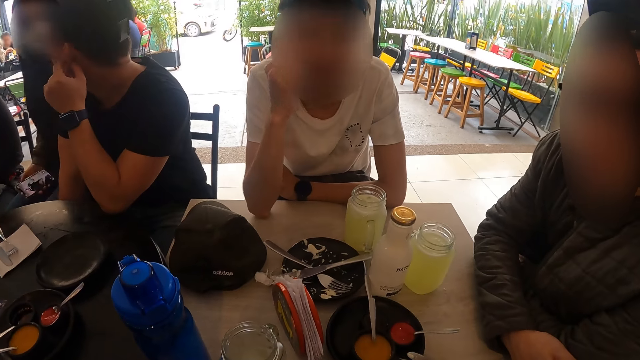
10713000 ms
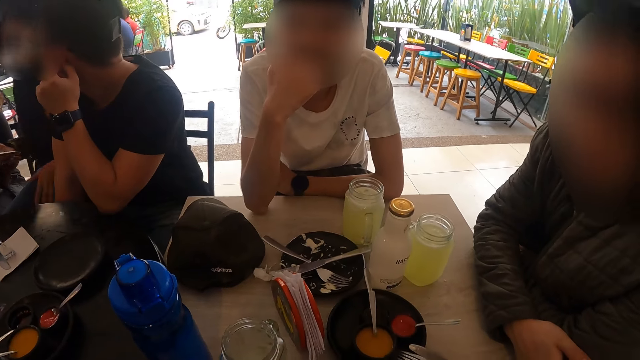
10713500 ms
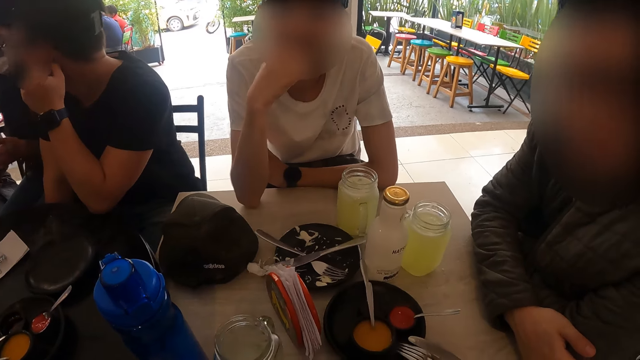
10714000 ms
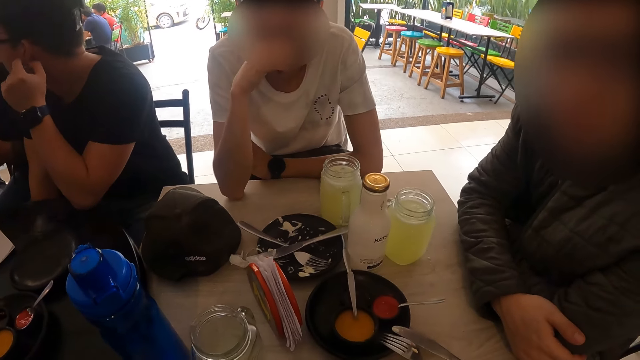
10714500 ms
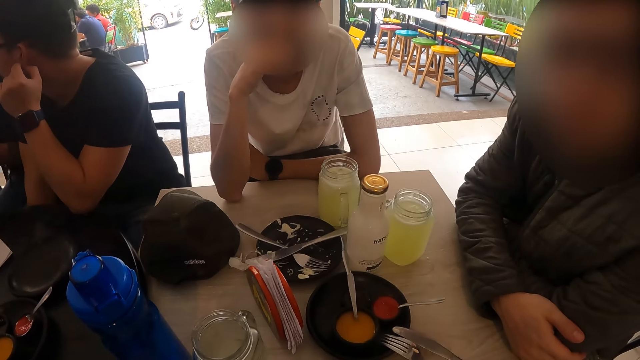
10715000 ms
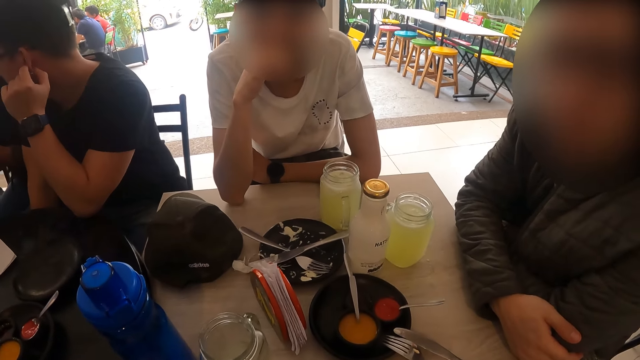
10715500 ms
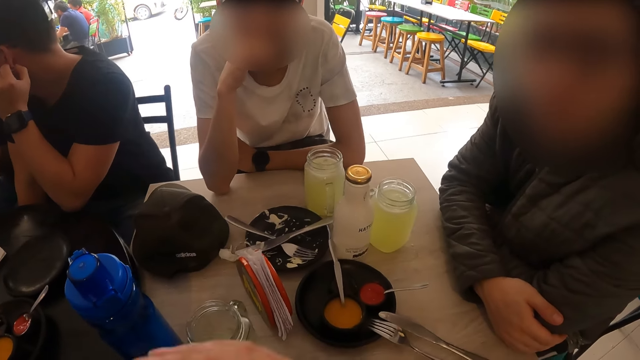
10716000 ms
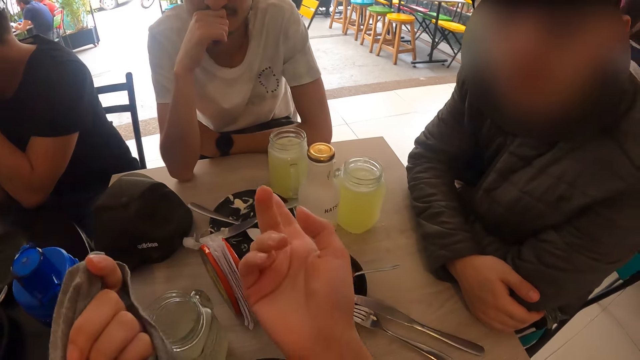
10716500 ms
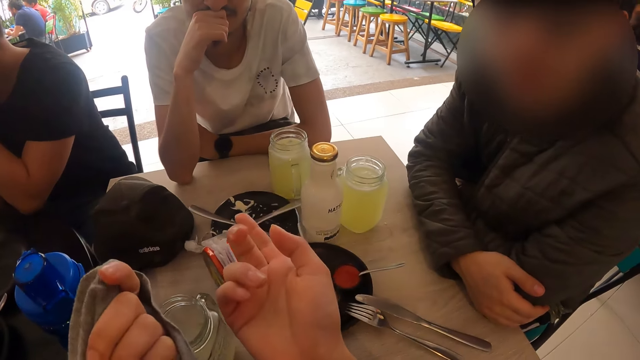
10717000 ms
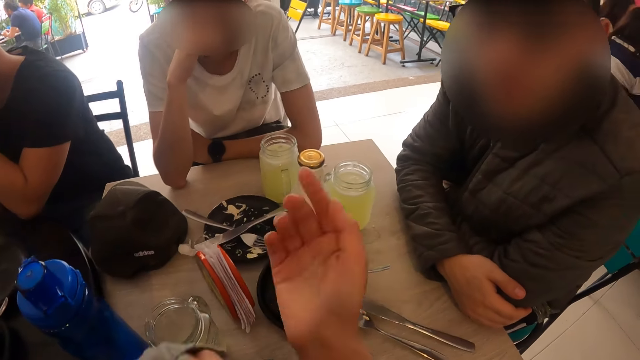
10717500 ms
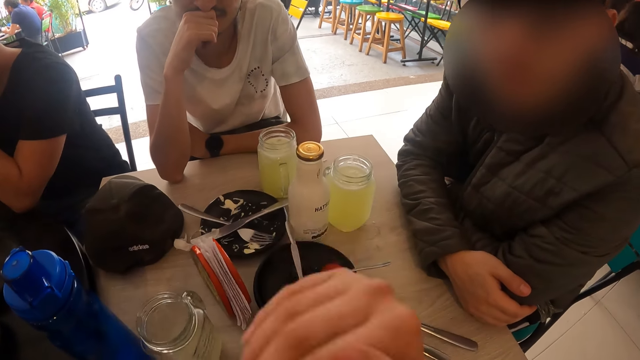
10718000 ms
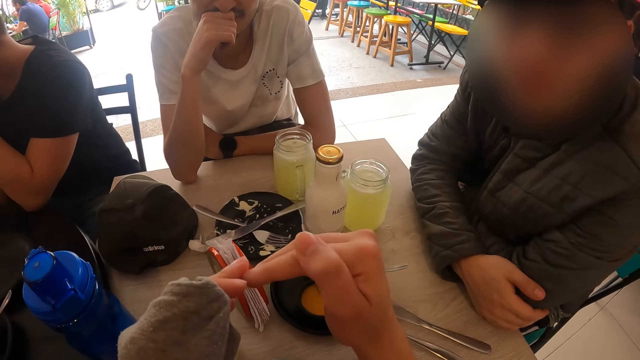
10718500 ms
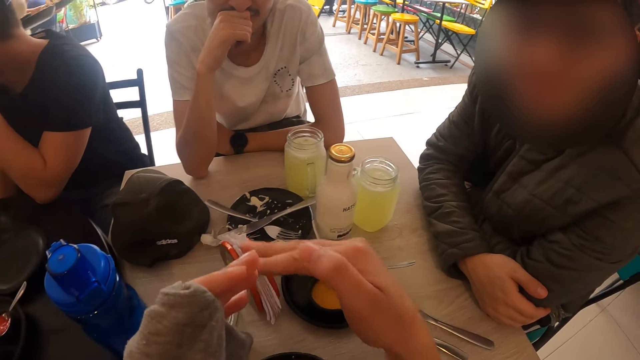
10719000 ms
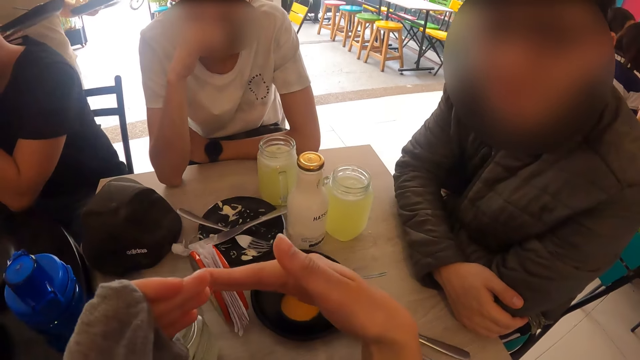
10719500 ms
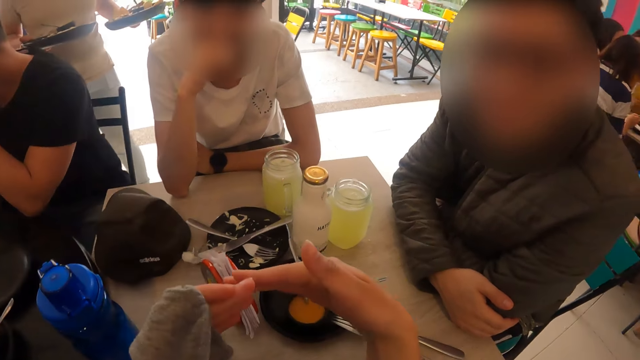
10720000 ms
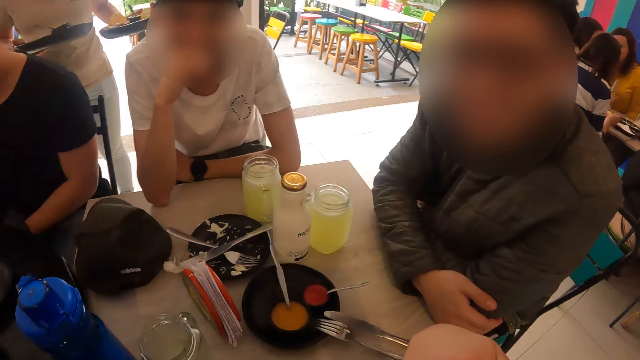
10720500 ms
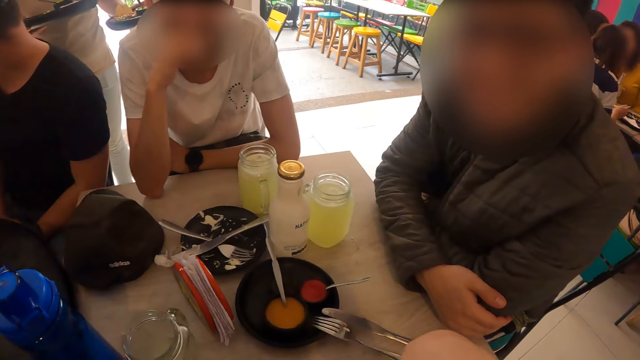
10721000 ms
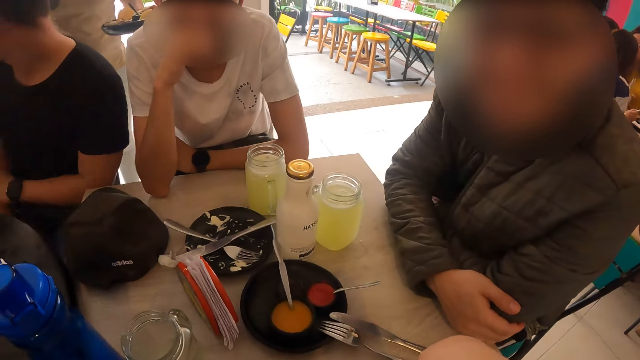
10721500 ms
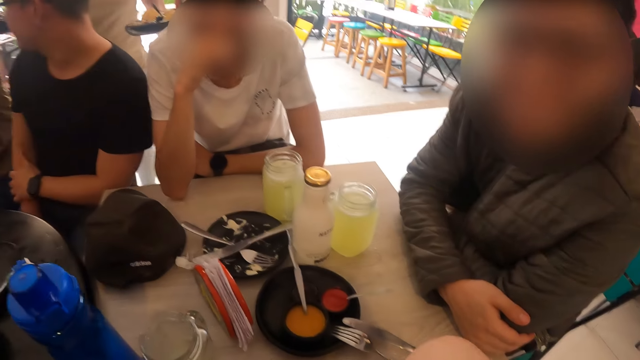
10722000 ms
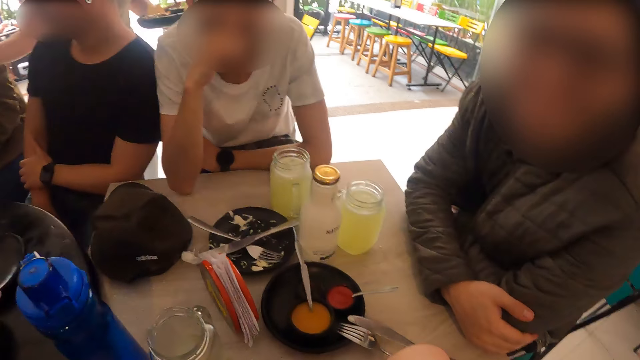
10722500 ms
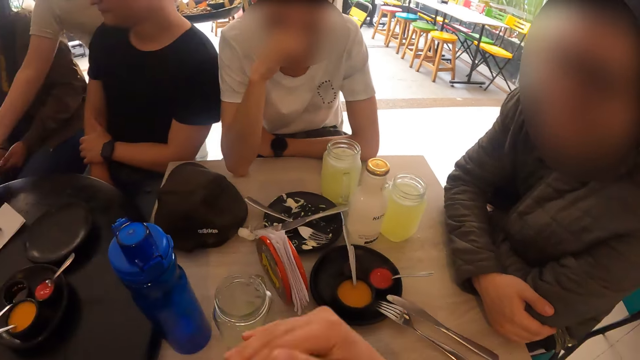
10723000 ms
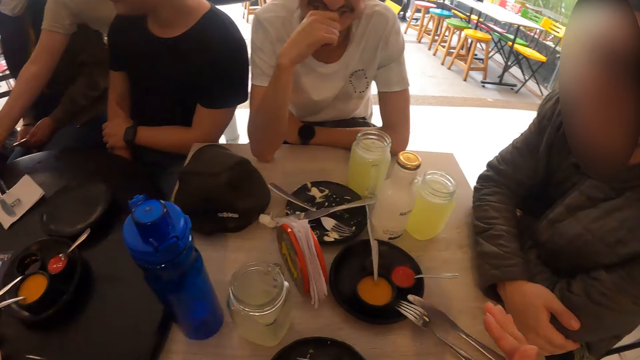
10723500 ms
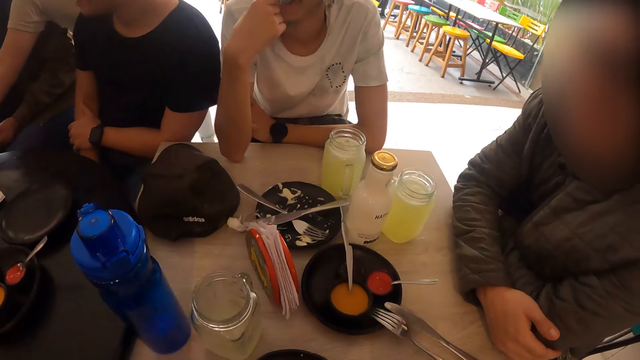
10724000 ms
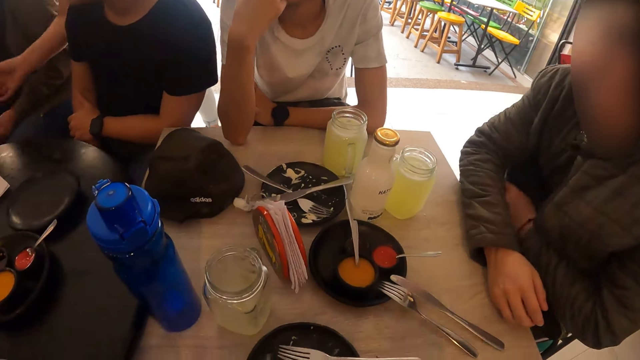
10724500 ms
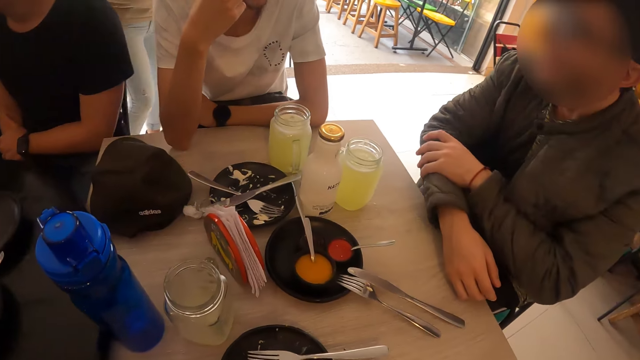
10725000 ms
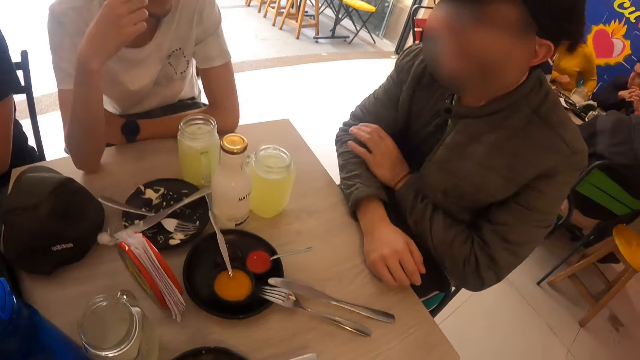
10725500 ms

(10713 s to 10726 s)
A man touches his head. A woman holds a phone with both hands. The camera wearer demonstrates with his hand. A waiter holds a plate of sauce with her right hand. The waiter holds a plate of tacos with her left hand. The waiter takes the plate of sauce in her right hand towards a table.

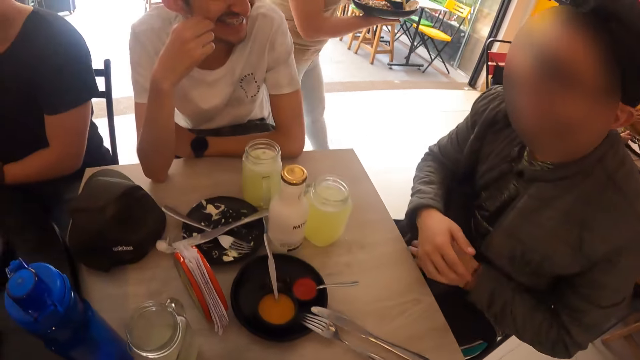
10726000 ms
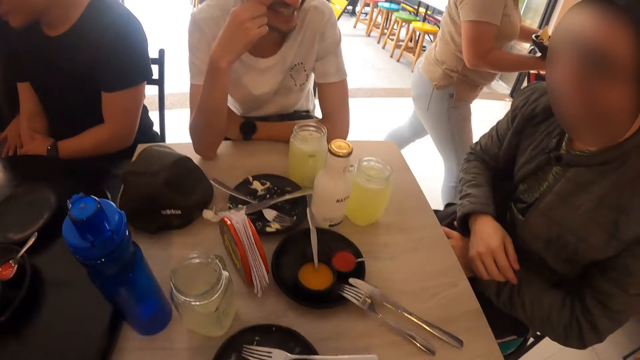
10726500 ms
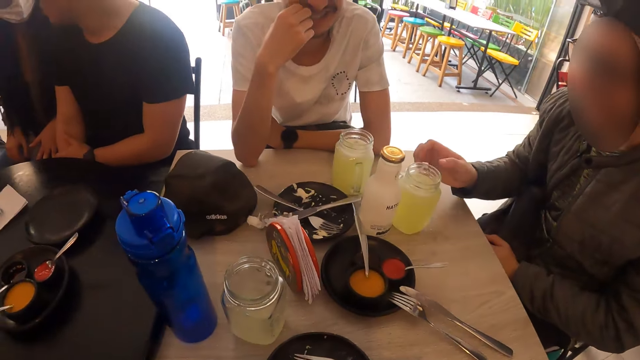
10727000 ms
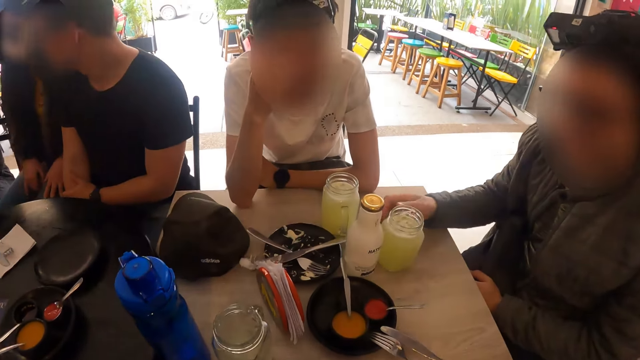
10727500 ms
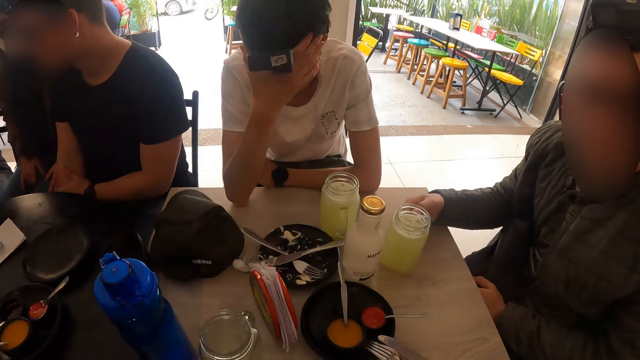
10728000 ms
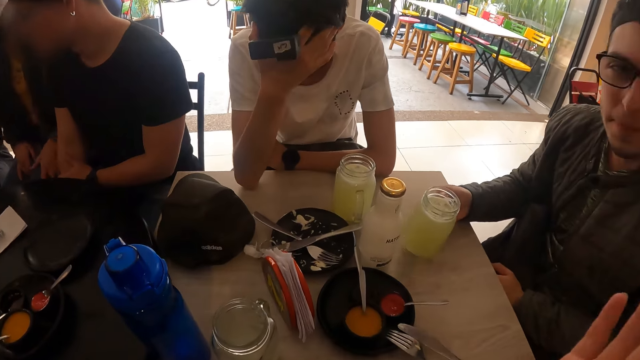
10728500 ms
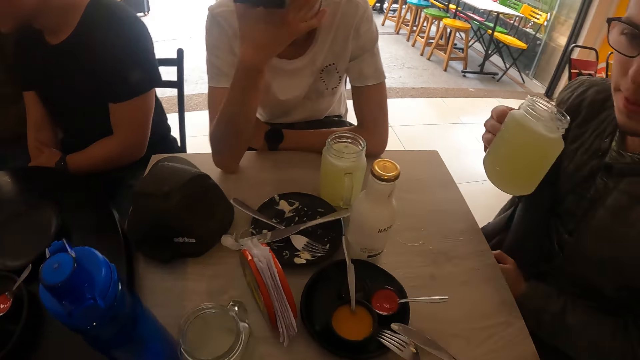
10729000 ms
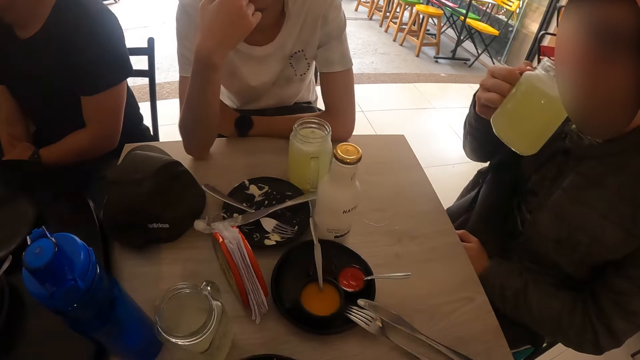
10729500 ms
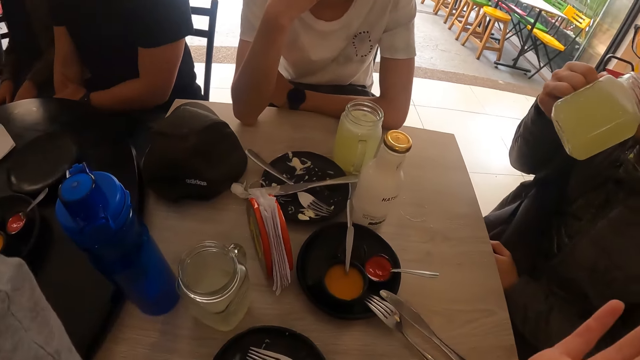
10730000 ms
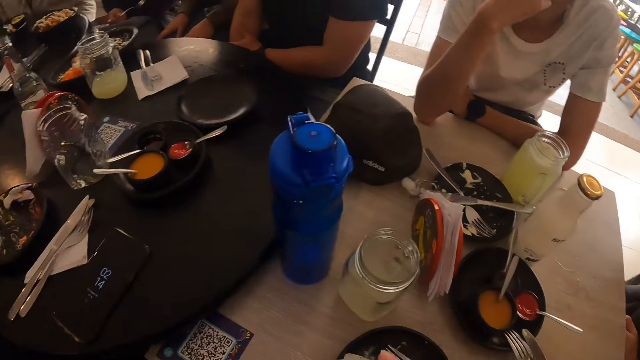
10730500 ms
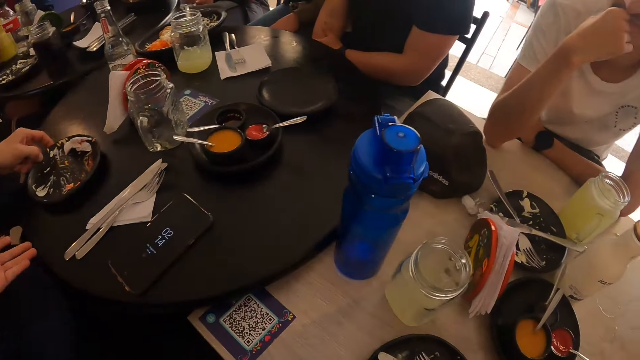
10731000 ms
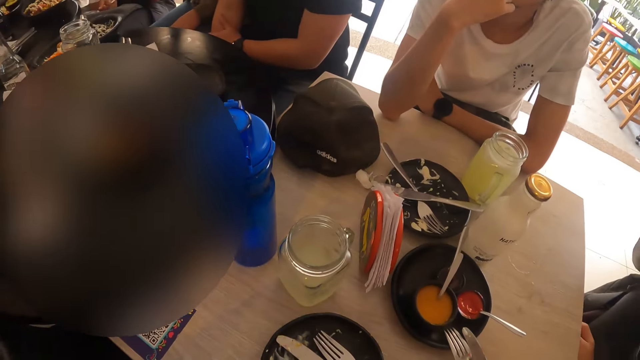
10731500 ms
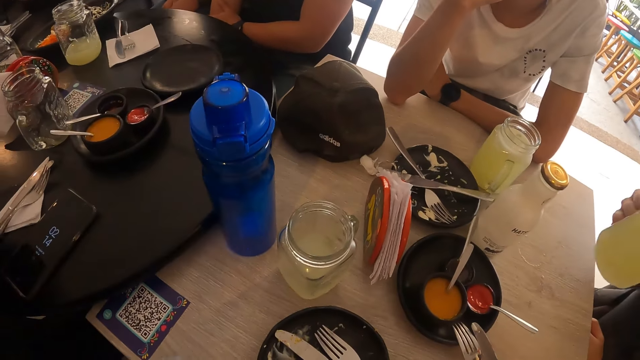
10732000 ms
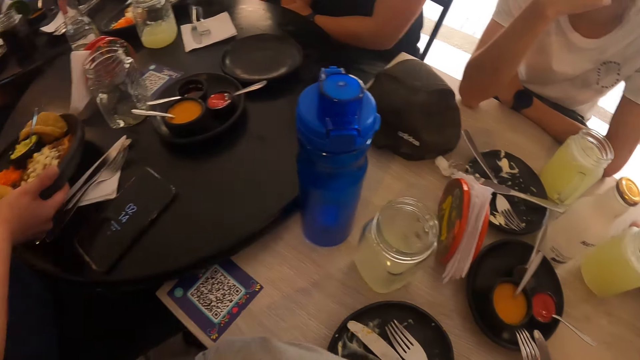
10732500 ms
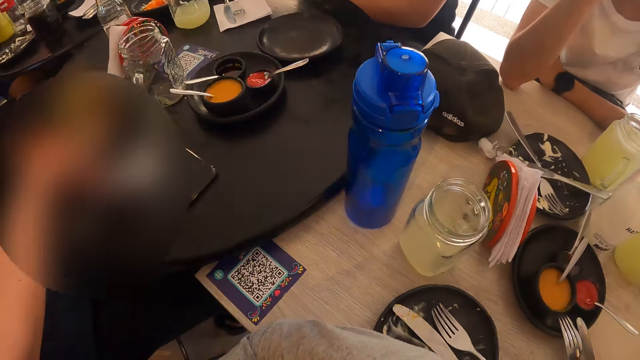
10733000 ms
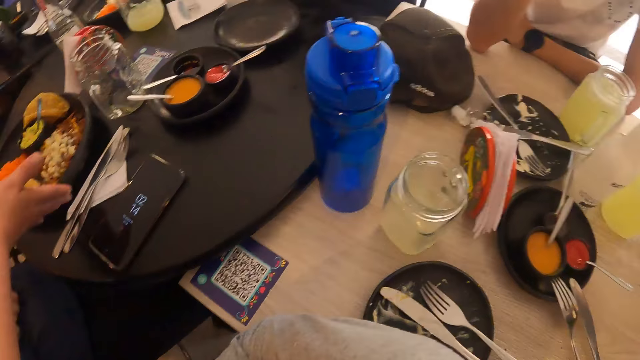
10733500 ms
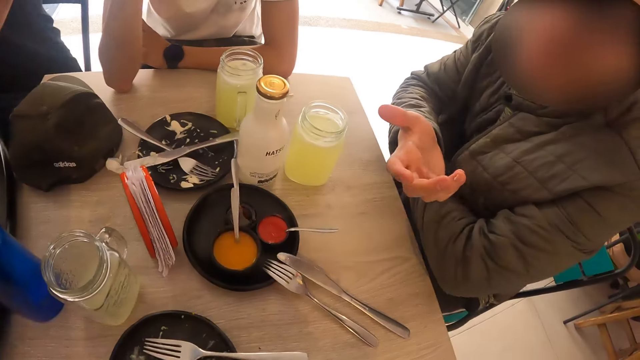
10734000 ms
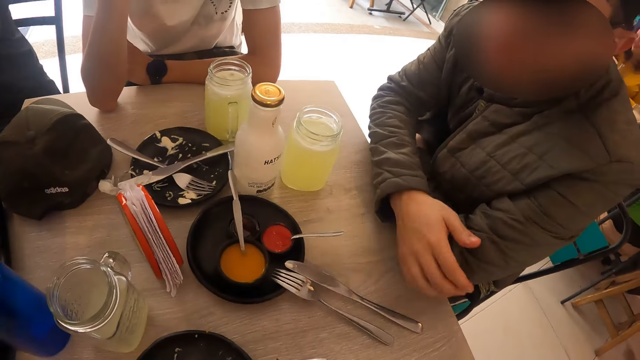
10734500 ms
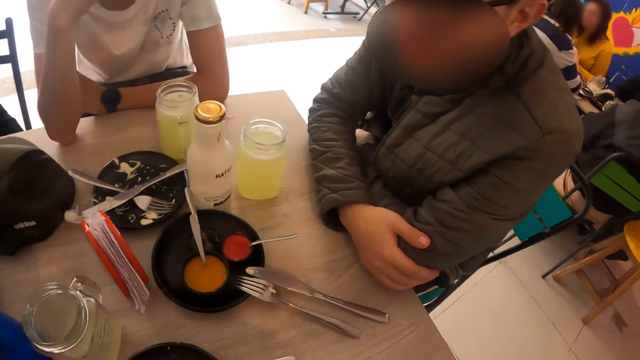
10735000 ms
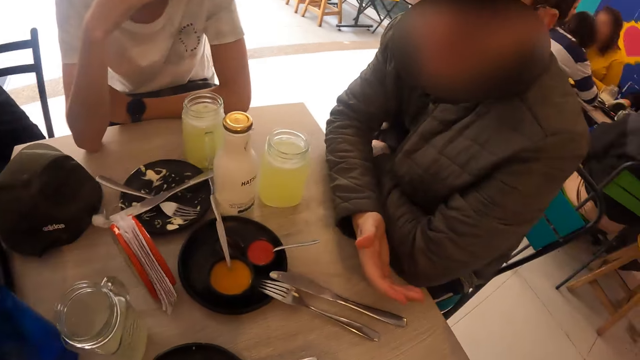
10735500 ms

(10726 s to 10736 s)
A man holds the glass jar. He takes the cup of lemonade from the table with his right hand. He drinks from the cup of lemonade in his right hand. Another man takes a plate from the table with his left hand. The camera wearer demonstrates with his hand. A waiter places the plate of tacos in her right hand on the table. The first man places the cup of lemonade on the table with his right hand.
